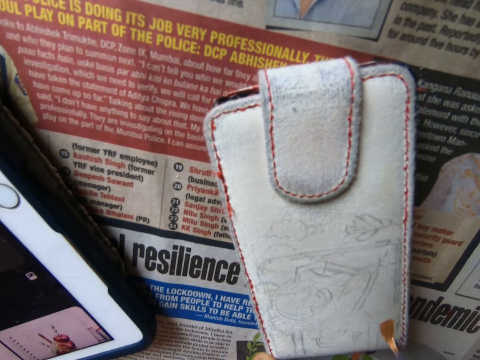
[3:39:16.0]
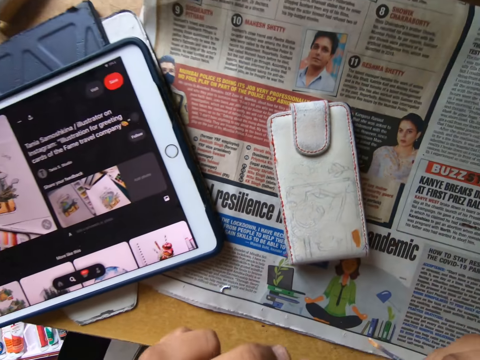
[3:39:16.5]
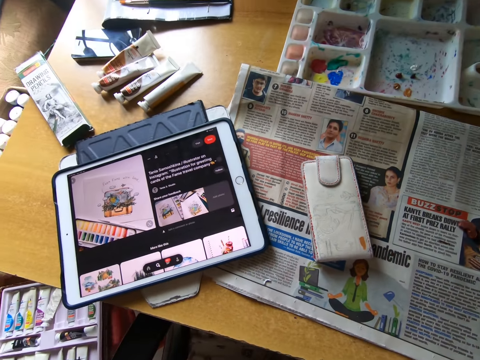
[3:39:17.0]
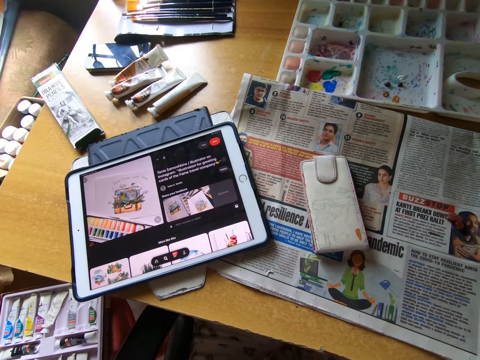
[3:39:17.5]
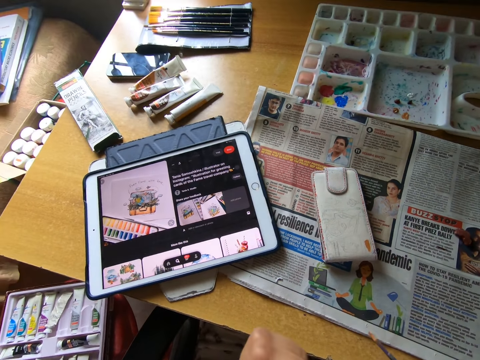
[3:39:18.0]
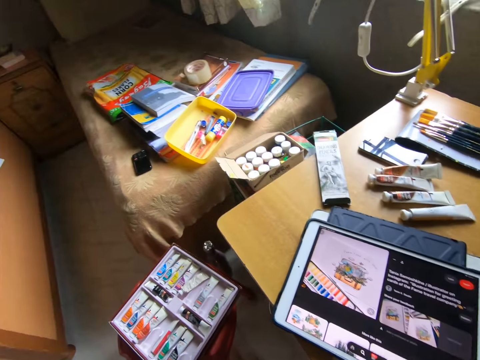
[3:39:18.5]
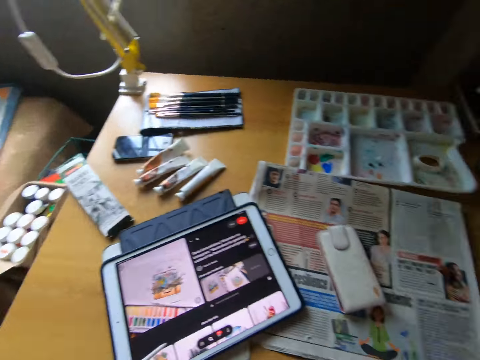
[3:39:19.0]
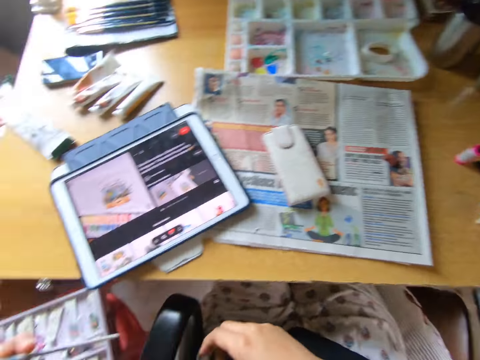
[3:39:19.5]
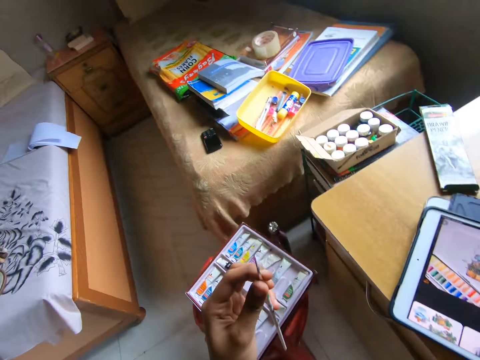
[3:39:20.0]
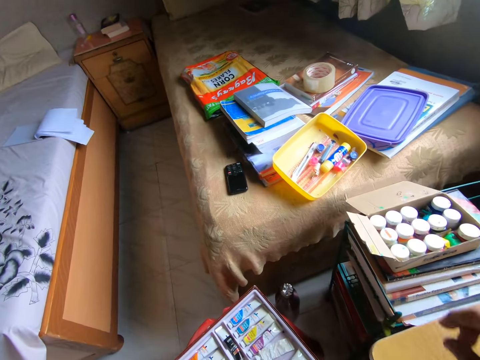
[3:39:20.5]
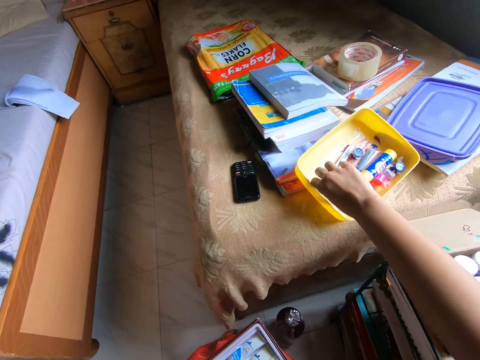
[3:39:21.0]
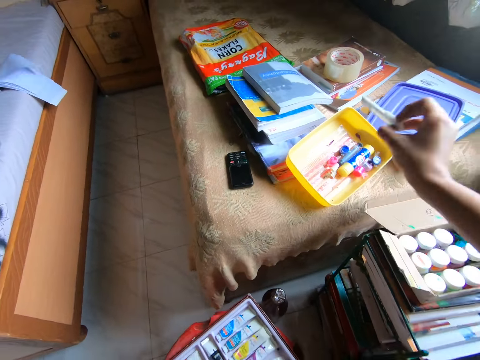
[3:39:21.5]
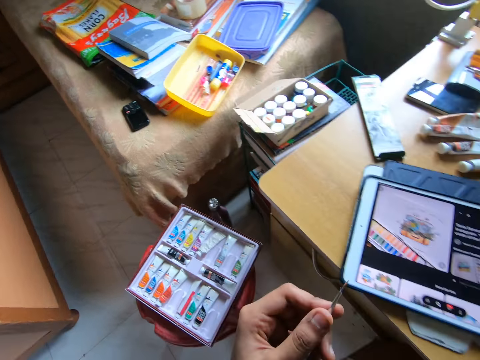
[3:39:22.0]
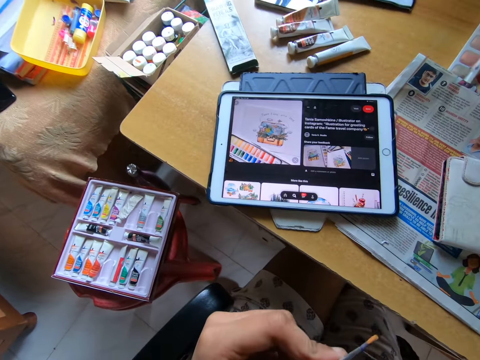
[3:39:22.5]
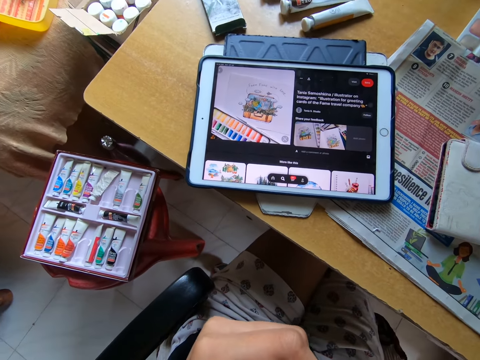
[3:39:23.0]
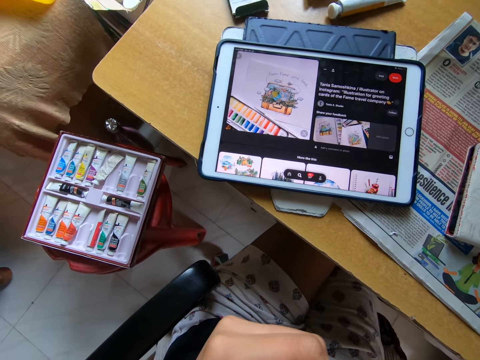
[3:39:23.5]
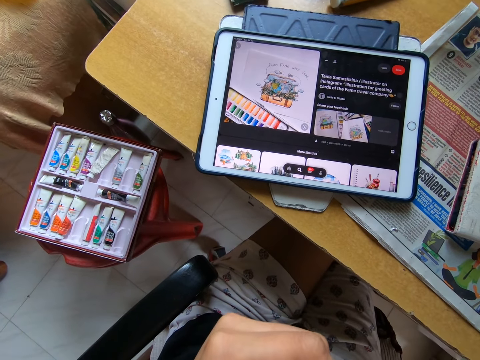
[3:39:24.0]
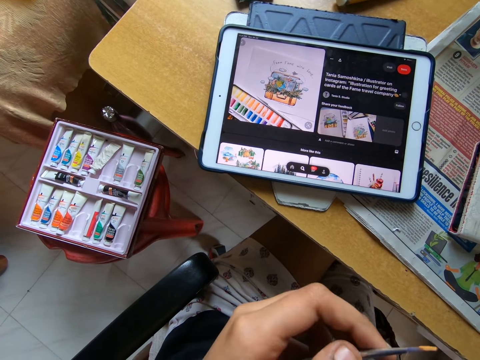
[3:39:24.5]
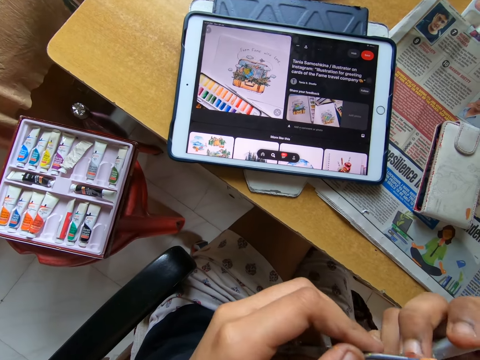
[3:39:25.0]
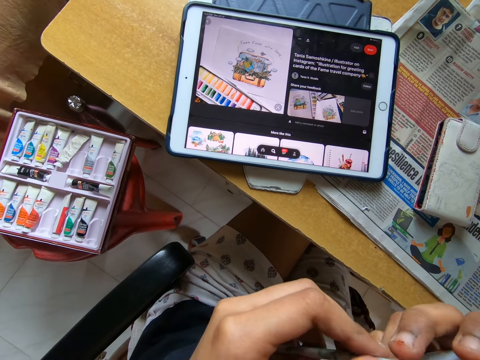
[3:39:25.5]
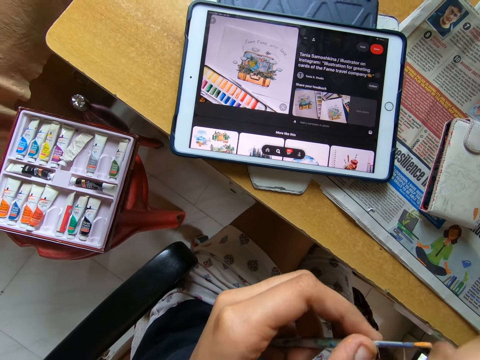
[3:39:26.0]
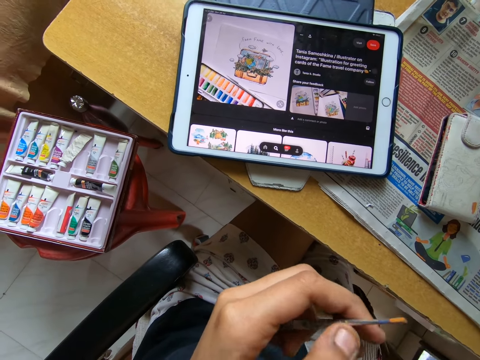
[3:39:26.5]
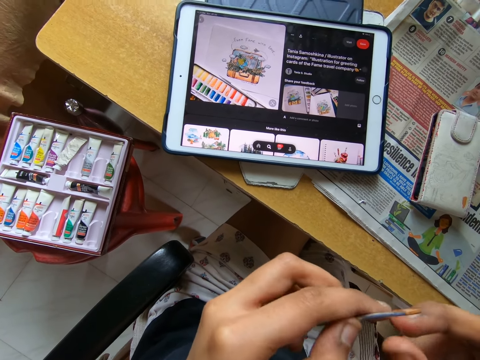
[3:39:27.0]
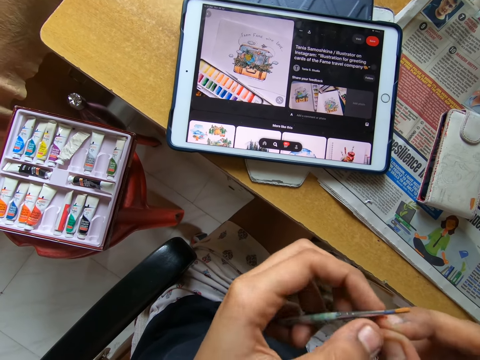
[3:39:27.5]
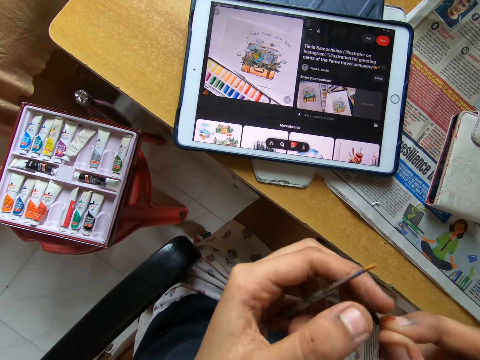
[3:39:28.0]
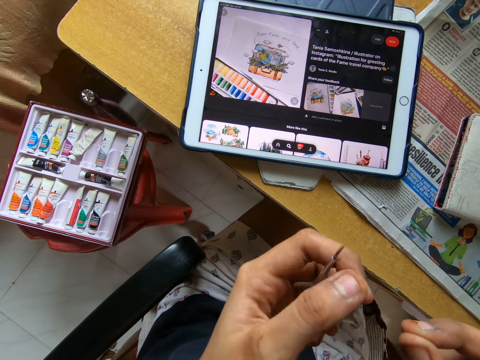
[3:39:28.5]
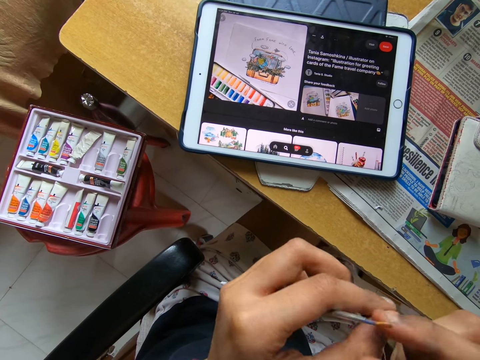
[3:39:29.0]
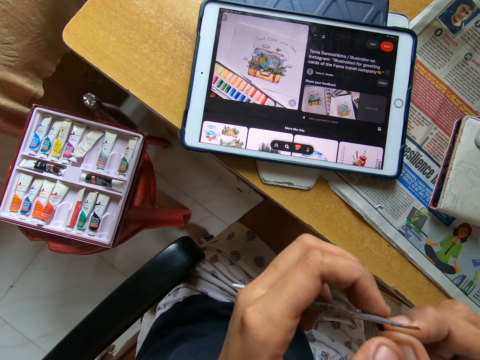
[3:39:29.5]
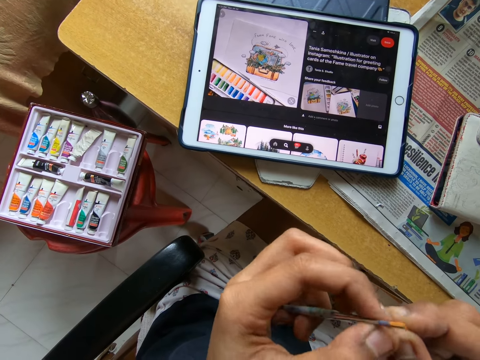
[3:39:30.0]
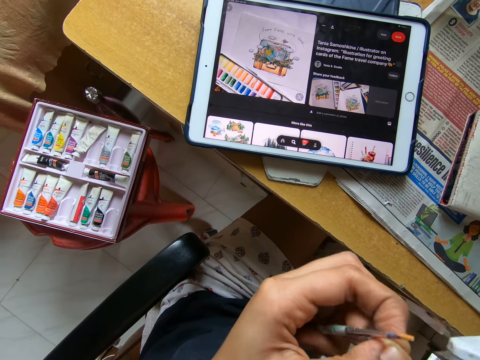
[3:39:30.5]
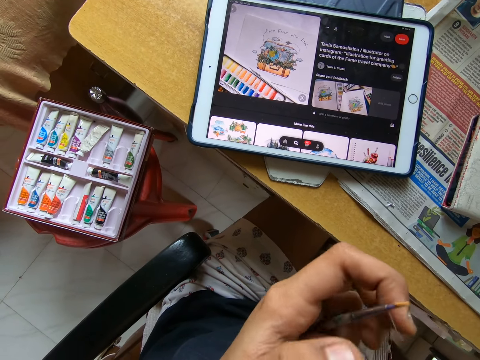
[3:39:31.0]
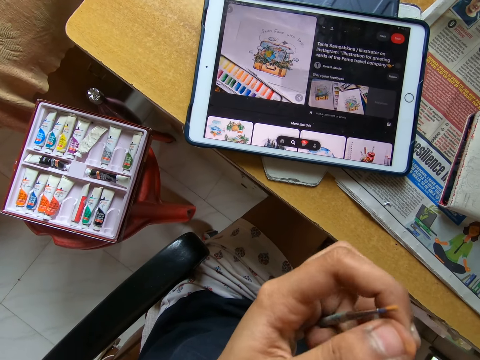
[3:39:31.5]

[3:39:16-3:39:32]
The camera wearer pulls the brush off the wallet. He touches the tip of the paintbrush with his left hand. He looks around the room. He passes the paintbrush in his right hand to his left hand. He holds the brush. He picks up a cutter from the bowl on the bed with his right hand. He looks at the tablet. He pulls a string from the brush.

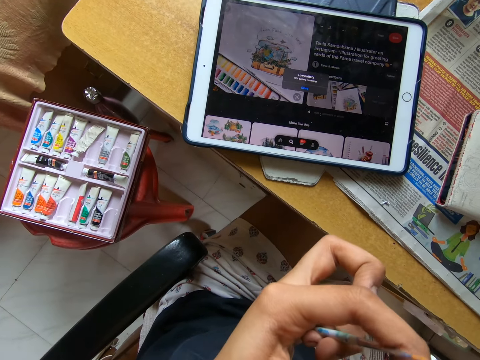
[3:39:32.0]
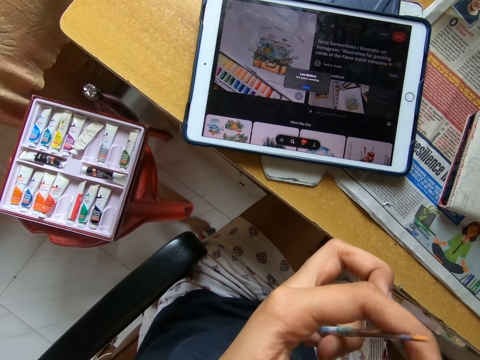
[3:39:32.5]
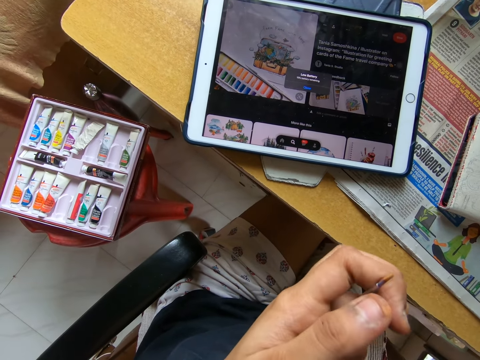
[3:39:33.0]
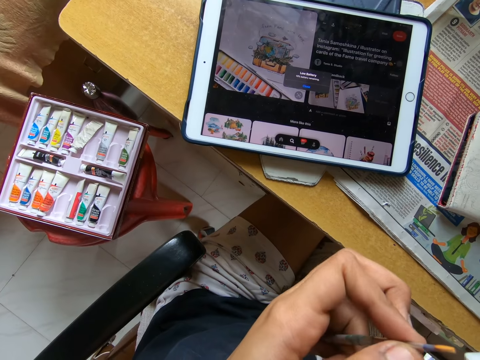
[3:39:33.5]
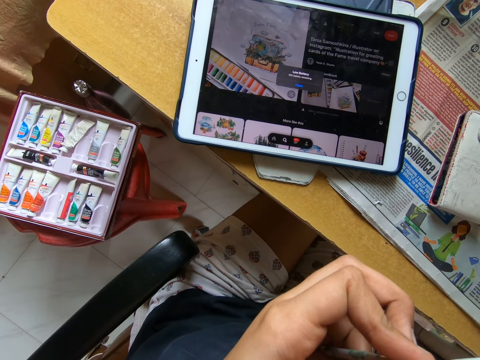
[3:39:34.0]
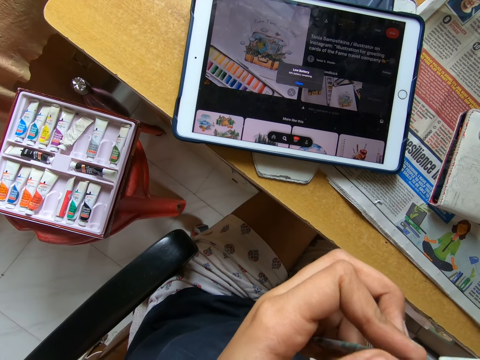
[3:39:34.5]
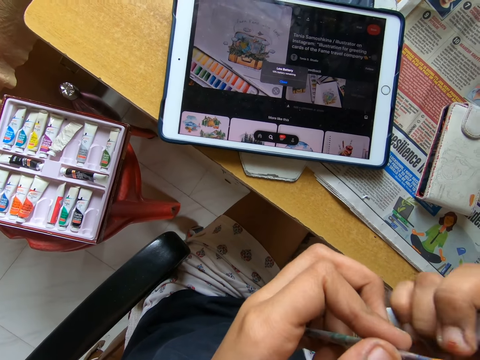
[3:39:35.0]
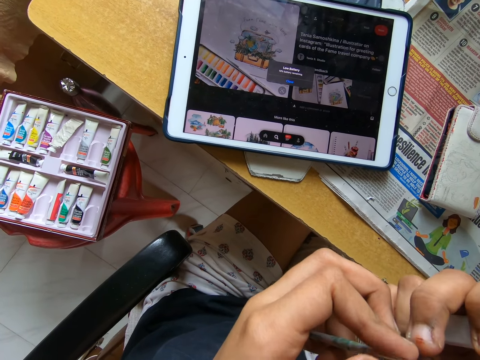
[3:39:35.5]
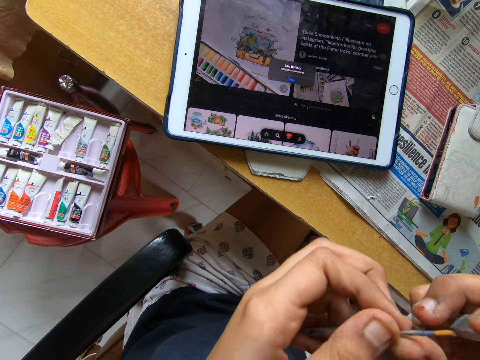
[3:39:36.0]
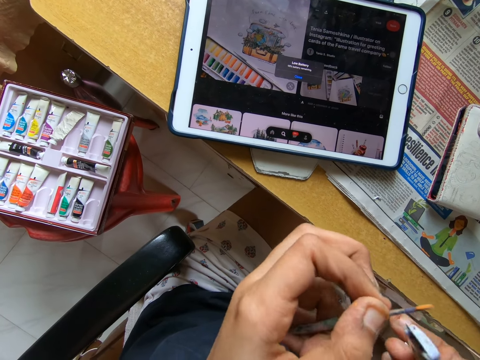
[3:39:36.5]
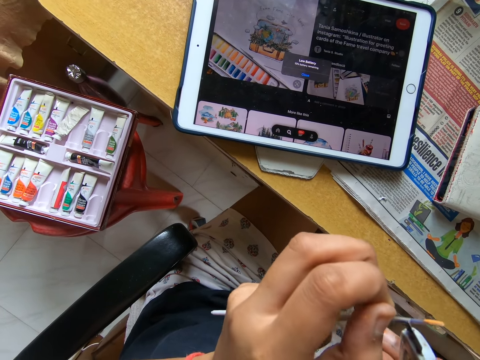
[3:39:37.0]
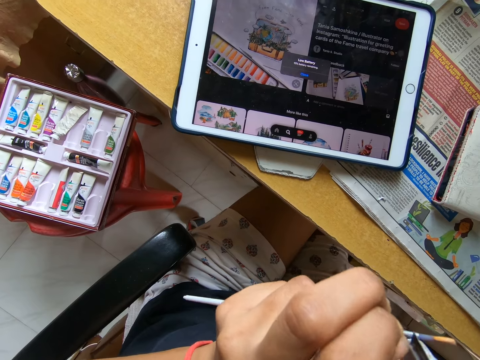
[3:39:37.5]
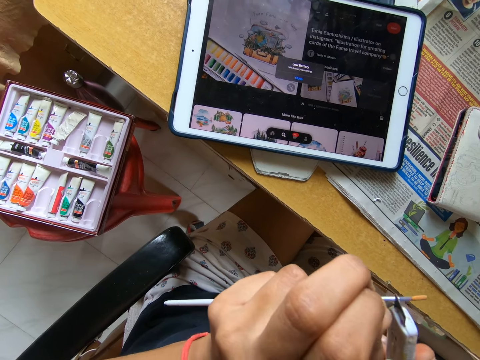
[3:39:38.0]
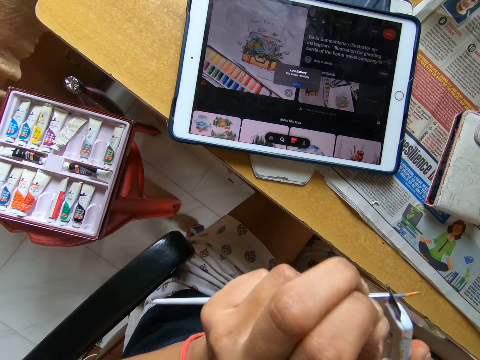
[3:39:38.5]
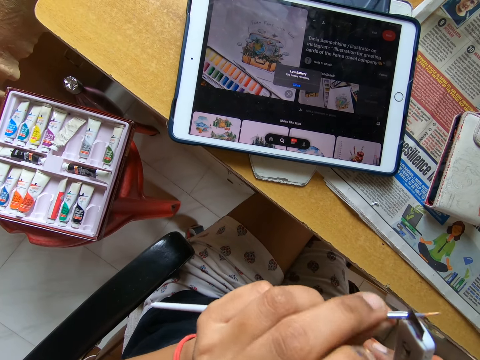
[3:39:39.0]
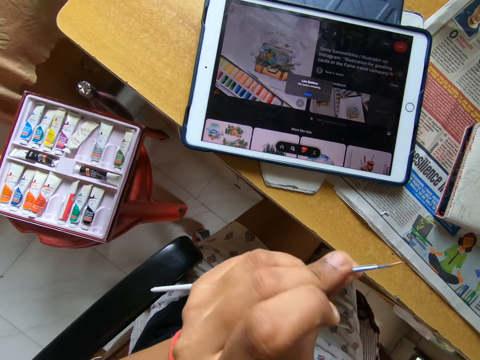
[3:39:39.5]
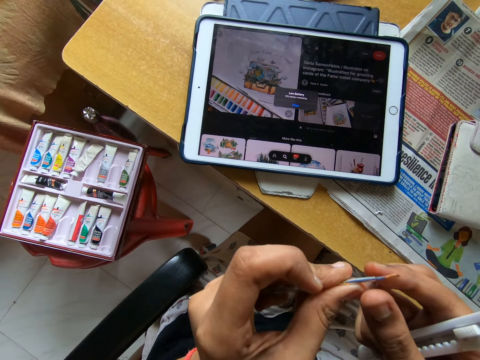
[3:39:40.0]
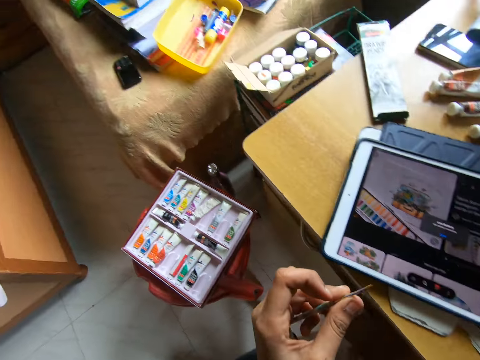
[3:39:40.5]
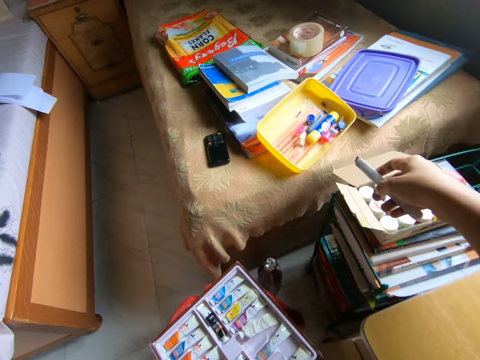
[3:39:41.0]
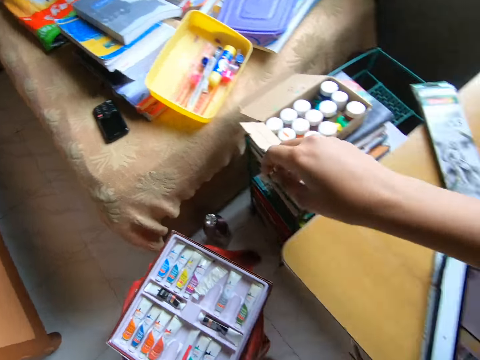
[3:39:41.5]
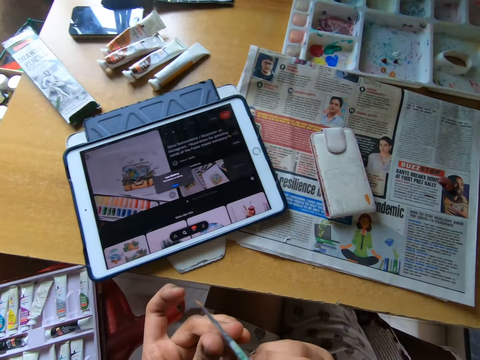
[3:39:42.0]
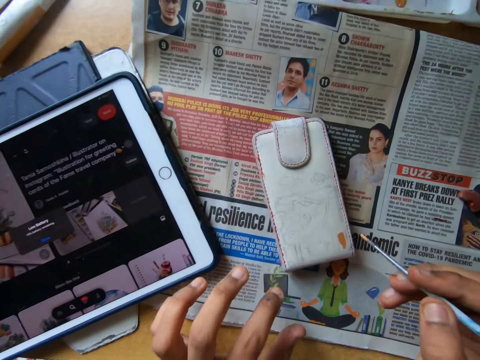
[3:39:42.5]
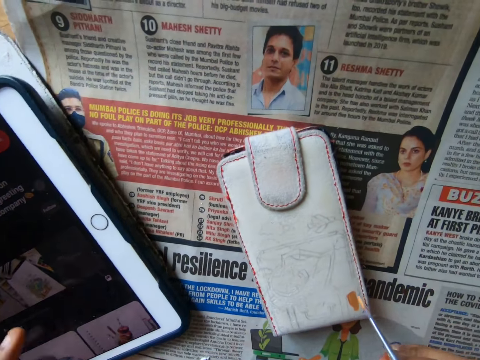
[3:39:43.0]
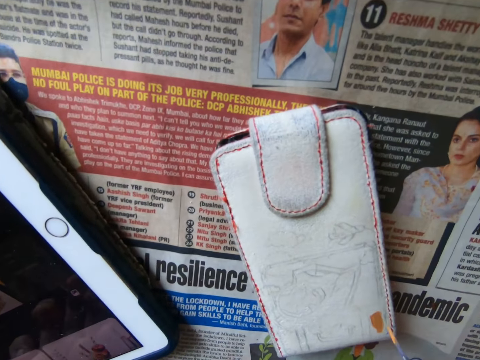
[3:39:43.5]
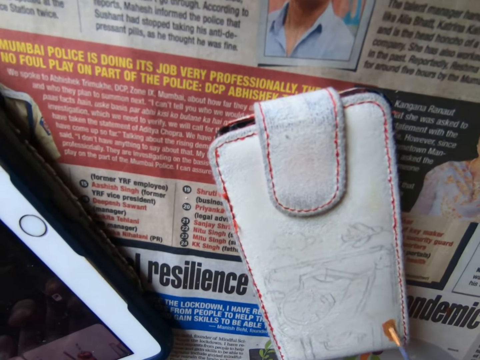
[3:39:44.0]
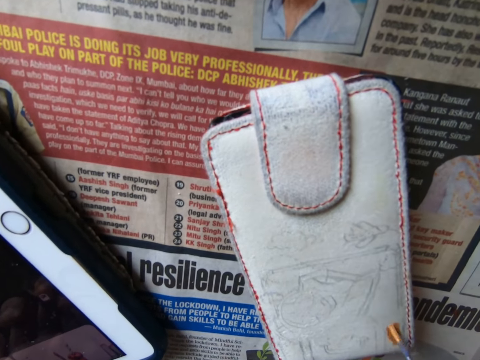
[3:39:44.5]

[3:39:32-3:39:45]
The camera wearer cuts a strand off the paintbrush in his left hand with the cutter in his right hand. He drops the cutter in the bowl on the bed with his right hand. He passes the paintbrush in his left hand to his right hand. He paints the phone pouch on the table with the paintbrush in his right hand.
